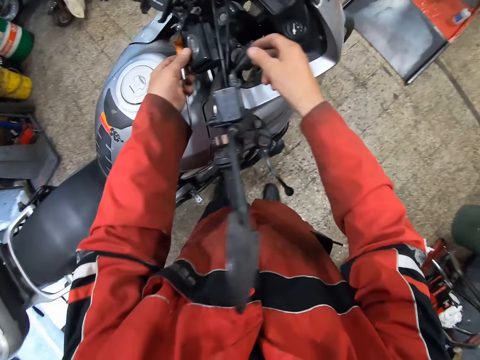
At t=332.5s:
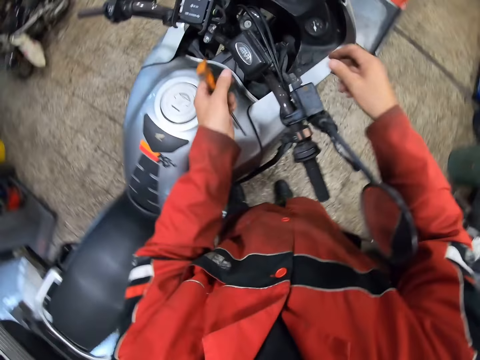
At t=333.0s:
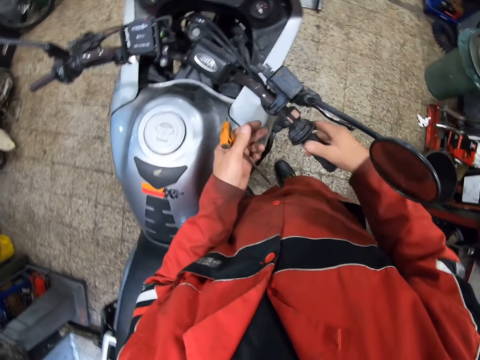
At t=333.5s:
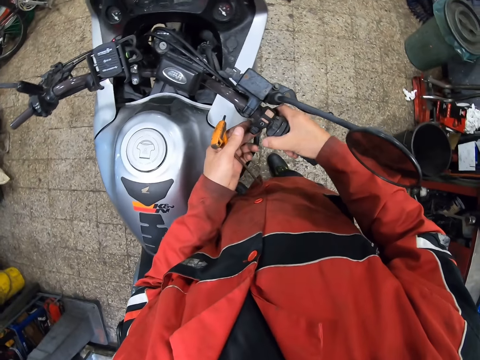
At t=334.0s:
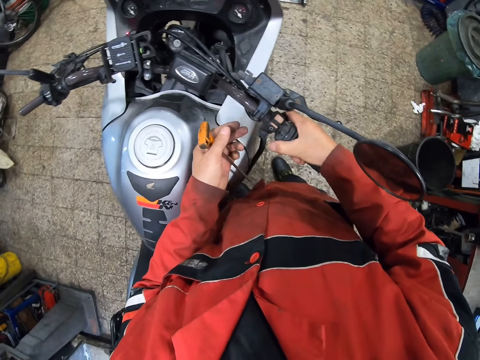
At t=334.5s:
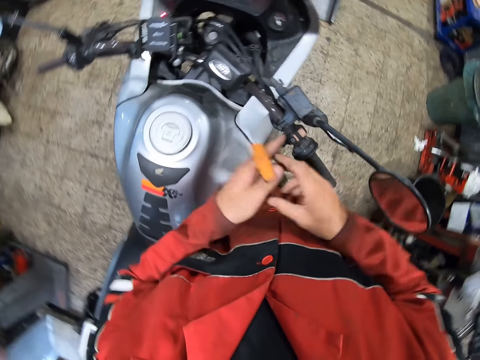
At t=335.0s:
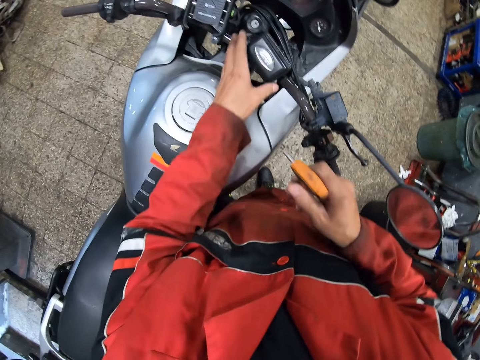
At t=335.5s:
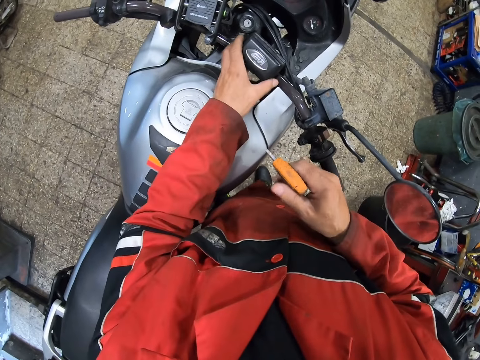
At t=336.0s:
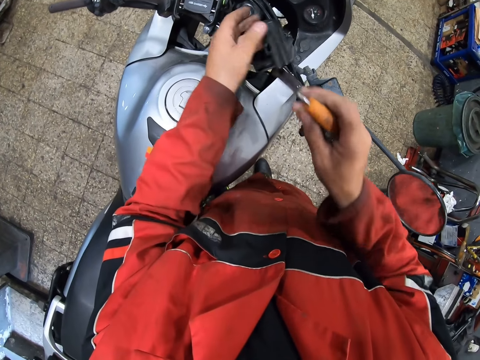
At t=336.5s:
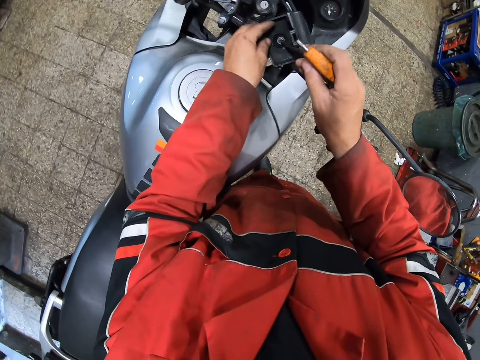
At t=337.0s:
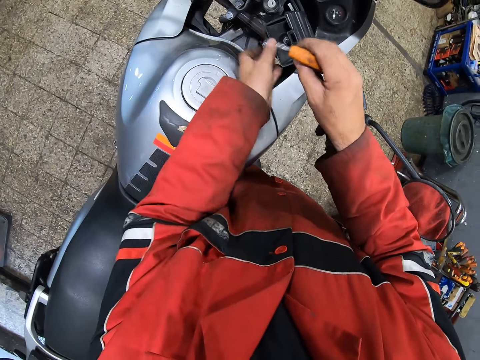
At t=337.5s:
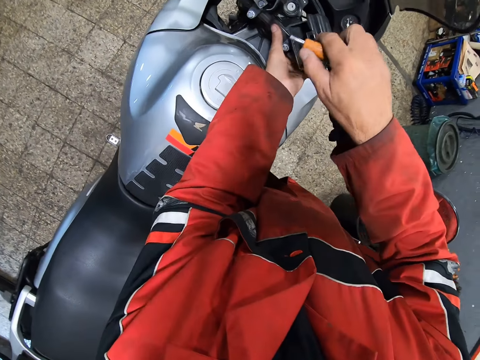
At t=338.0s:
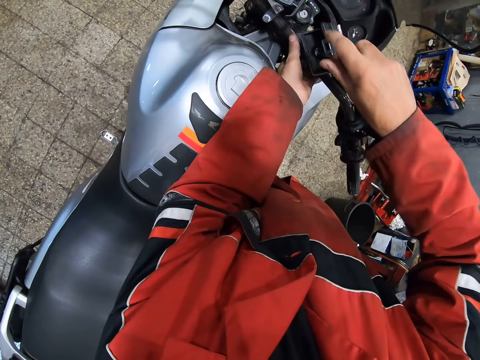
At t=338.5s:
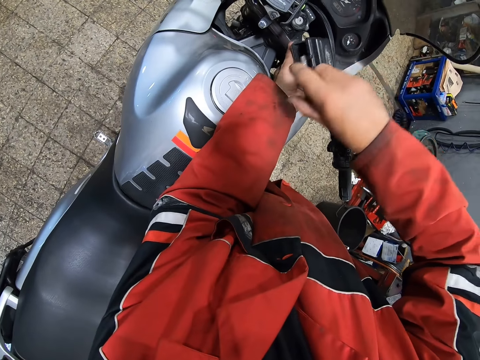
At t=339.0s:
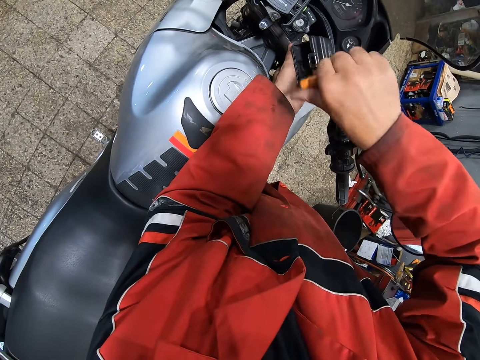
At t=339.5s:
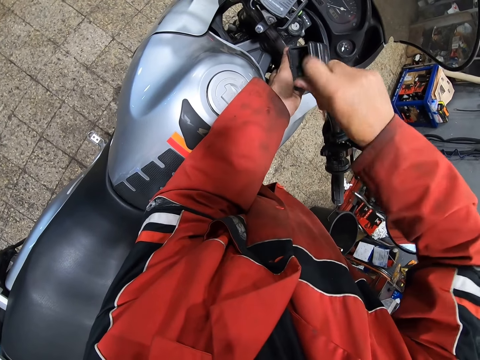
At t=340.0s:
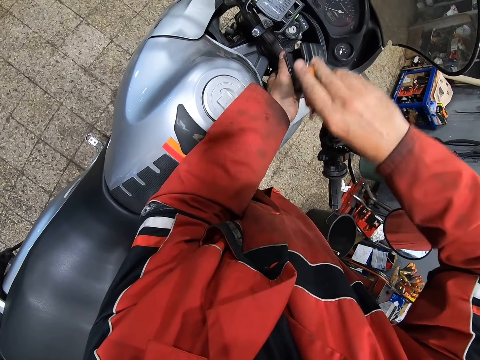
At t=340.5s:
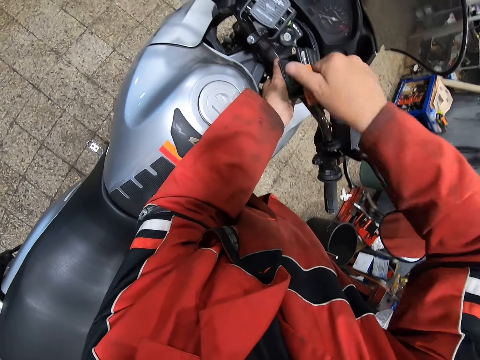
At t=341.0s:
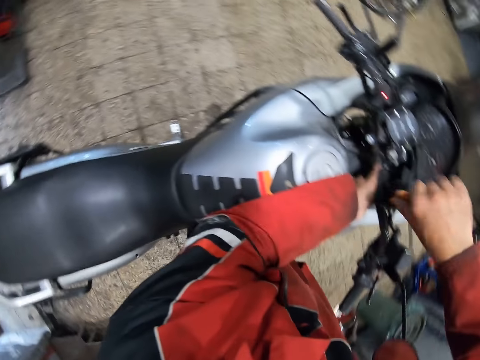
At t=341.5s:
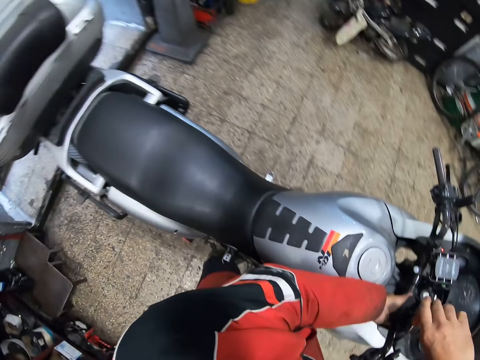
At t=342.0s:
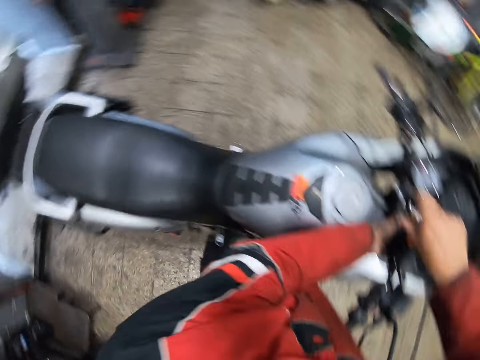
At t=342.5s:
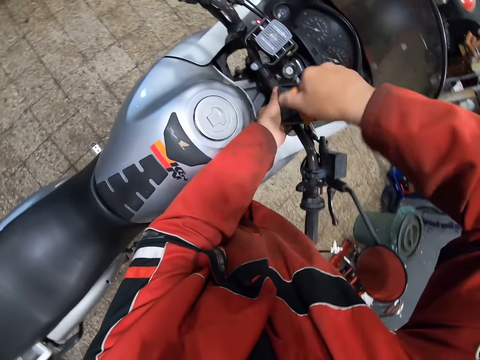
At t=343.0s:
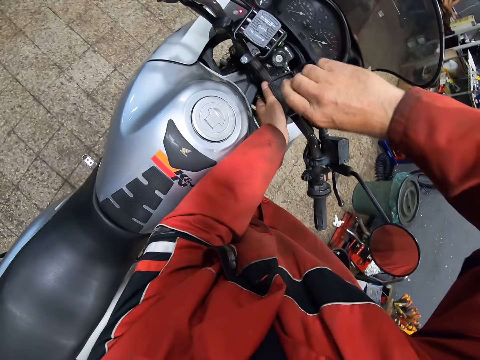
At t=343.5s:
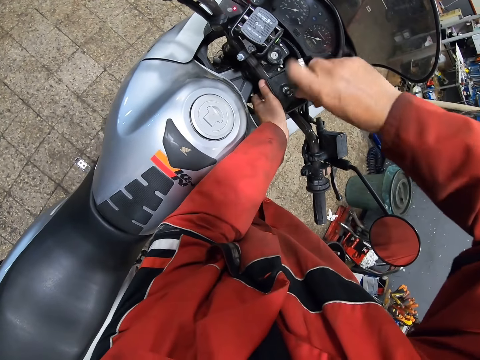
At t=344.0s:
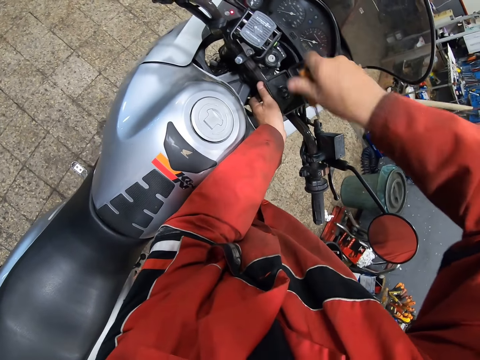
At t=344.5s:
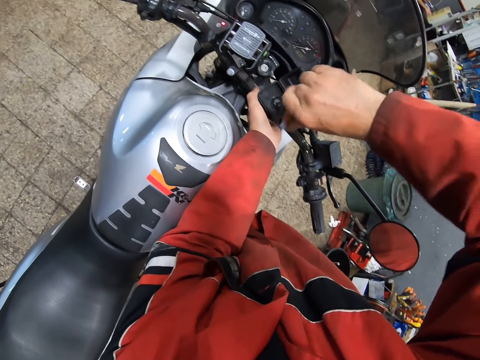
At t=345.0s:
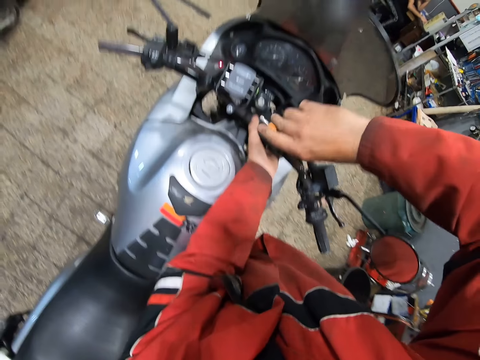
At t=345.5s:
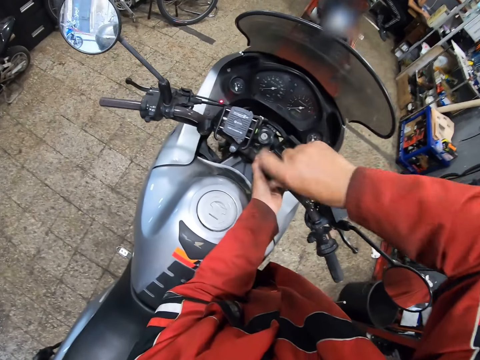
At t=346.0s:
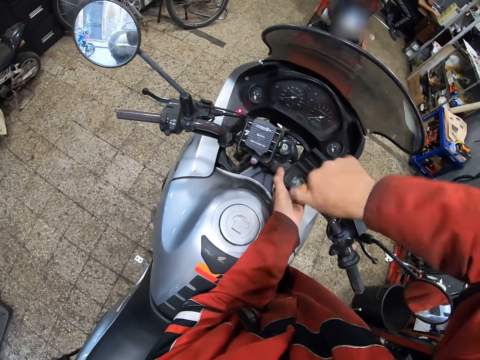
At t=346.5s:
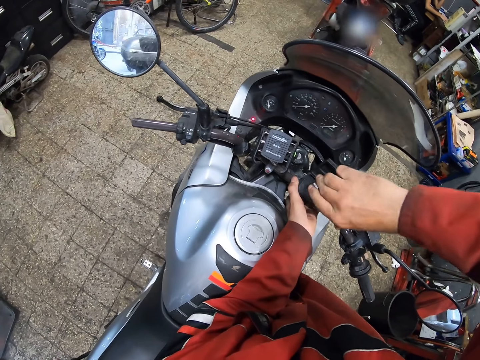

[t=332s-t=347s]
The camera wearer holds the case on the motorcycle handle with his left hand. He touches the handlebar. He holds the motorcycle handle with both hands. He passes the screwdriver from his left hand to his right hand. He holds the motorcycle case on the motorcycle handle with his left hand. He fixes the motorcycle. He screws the case on the motorcycle handle with his right hand. He looks around.

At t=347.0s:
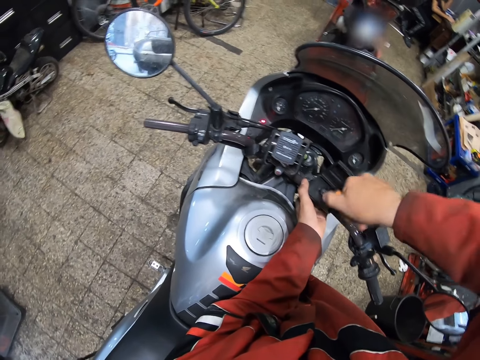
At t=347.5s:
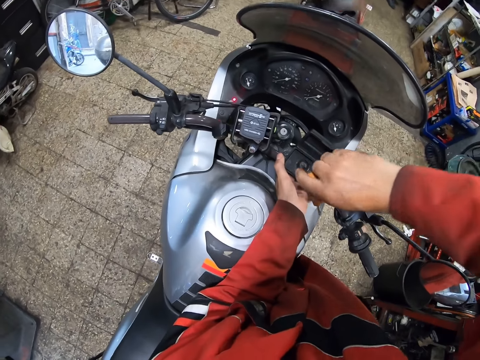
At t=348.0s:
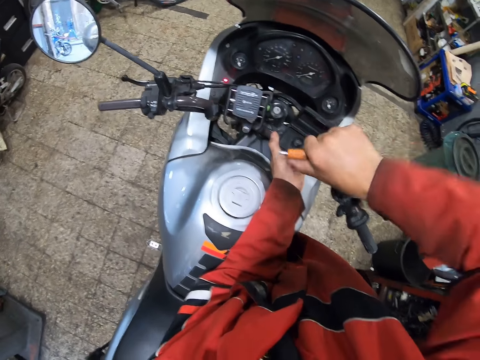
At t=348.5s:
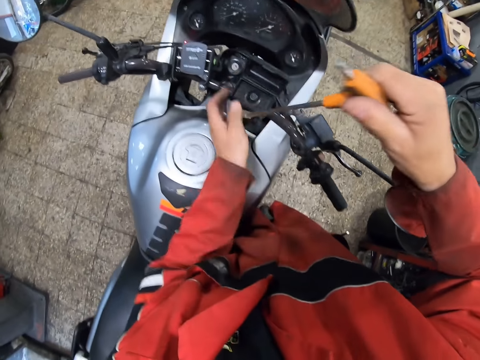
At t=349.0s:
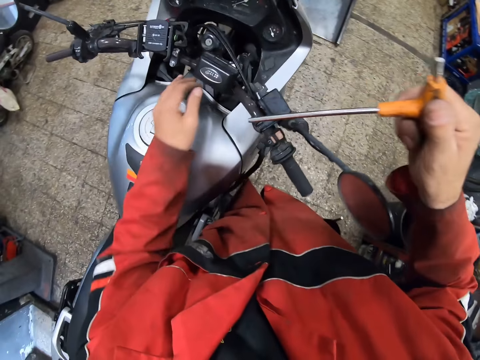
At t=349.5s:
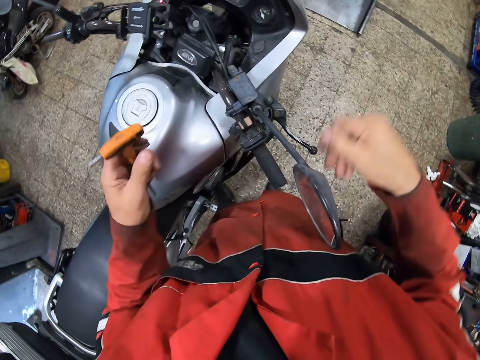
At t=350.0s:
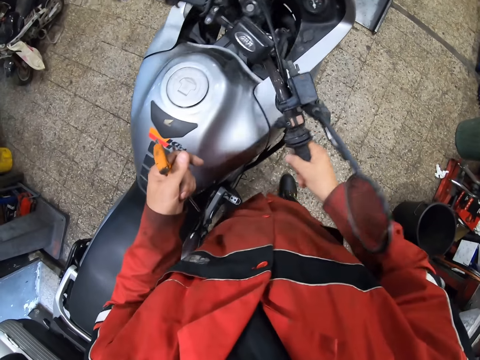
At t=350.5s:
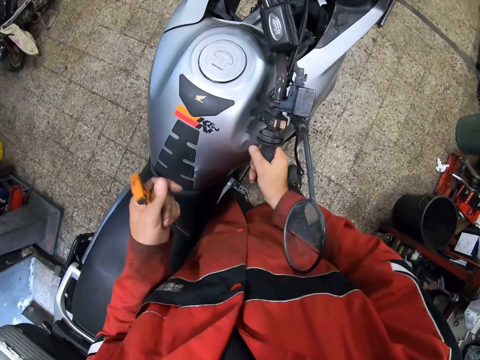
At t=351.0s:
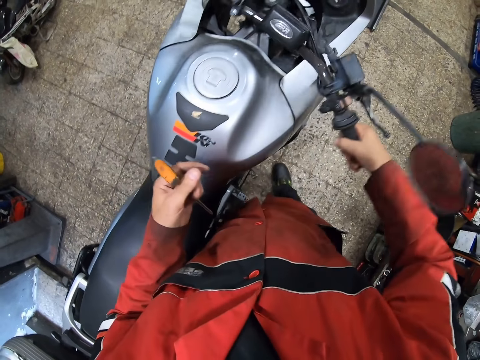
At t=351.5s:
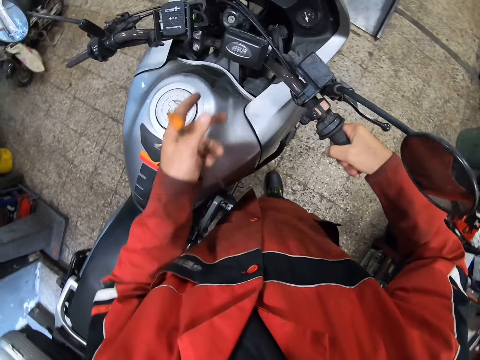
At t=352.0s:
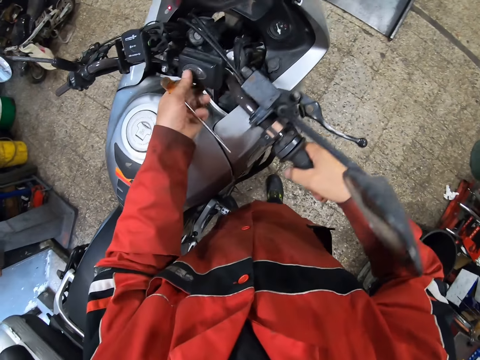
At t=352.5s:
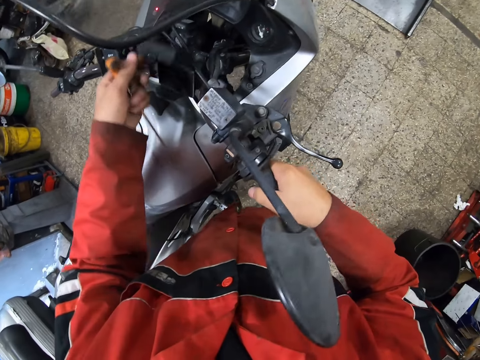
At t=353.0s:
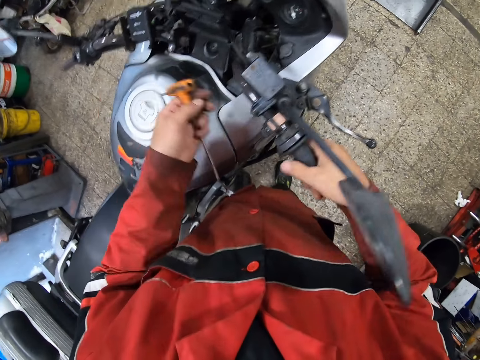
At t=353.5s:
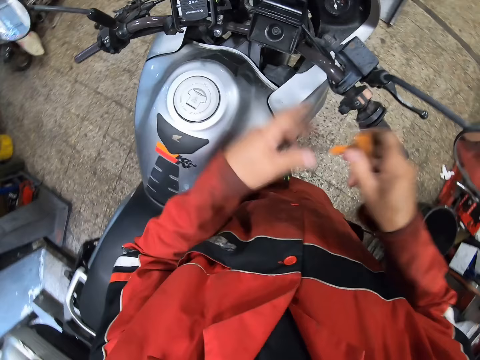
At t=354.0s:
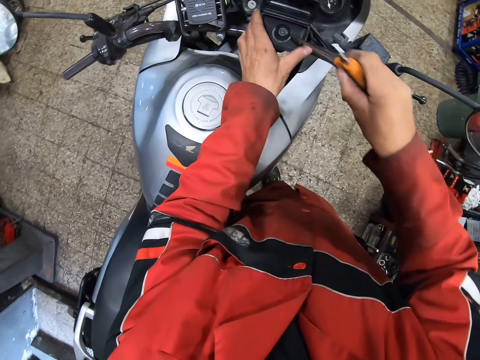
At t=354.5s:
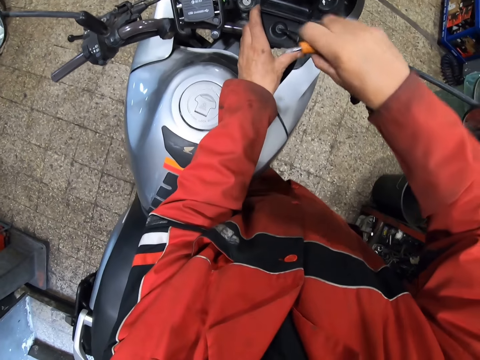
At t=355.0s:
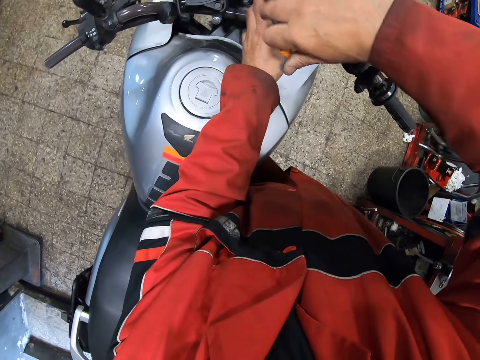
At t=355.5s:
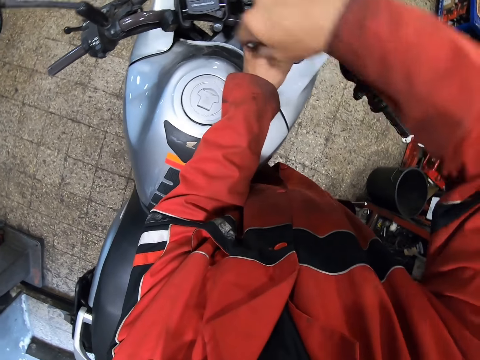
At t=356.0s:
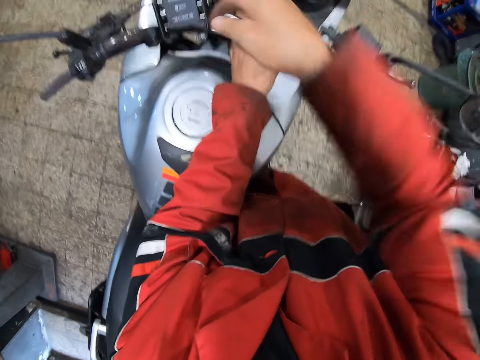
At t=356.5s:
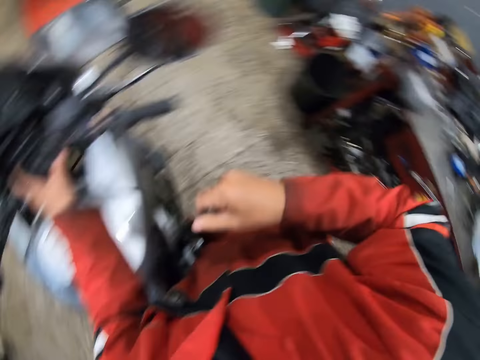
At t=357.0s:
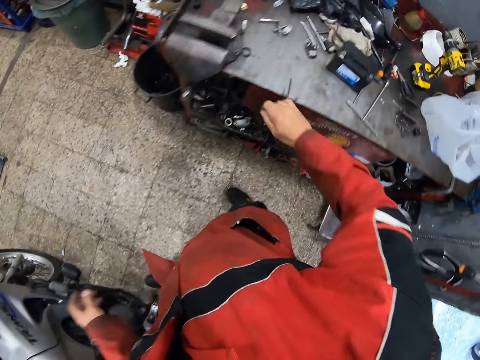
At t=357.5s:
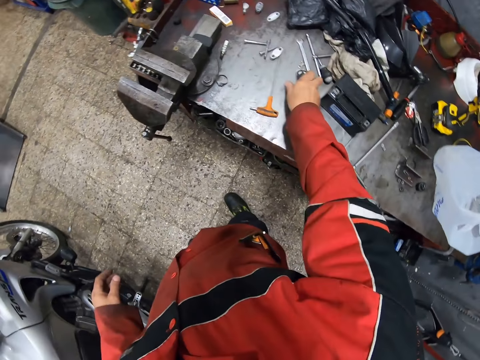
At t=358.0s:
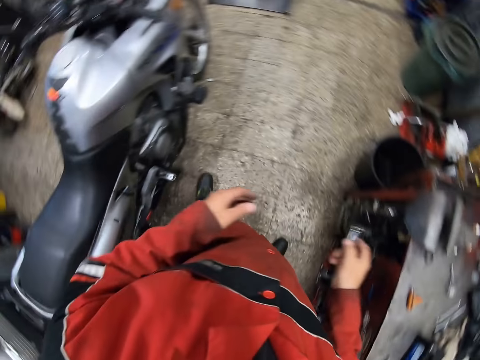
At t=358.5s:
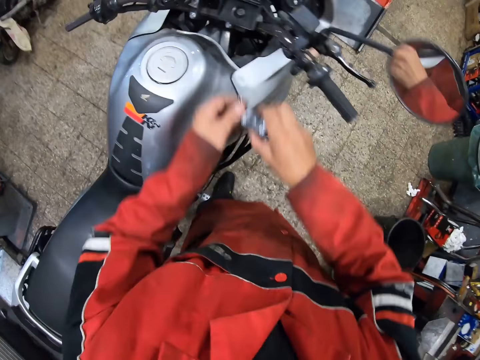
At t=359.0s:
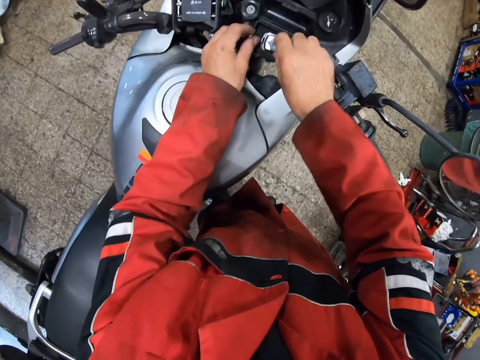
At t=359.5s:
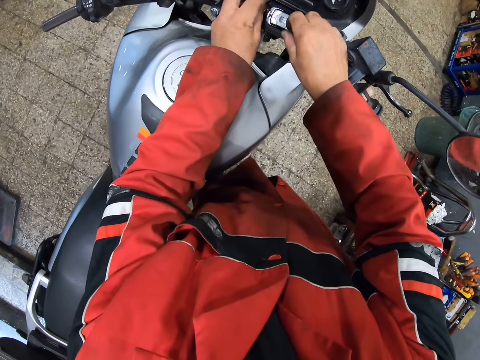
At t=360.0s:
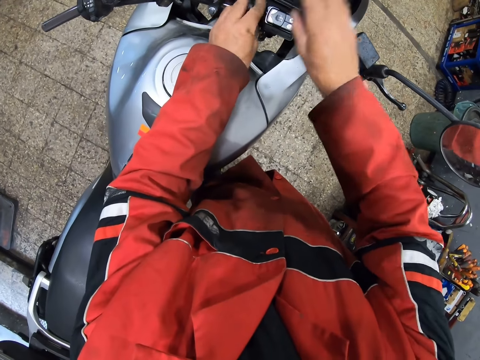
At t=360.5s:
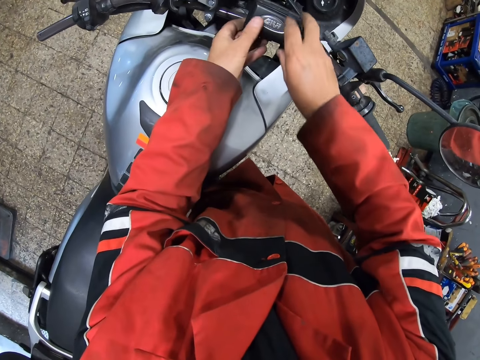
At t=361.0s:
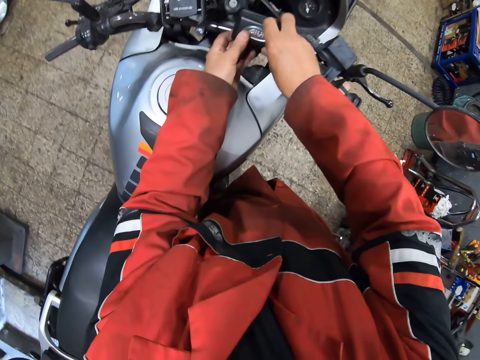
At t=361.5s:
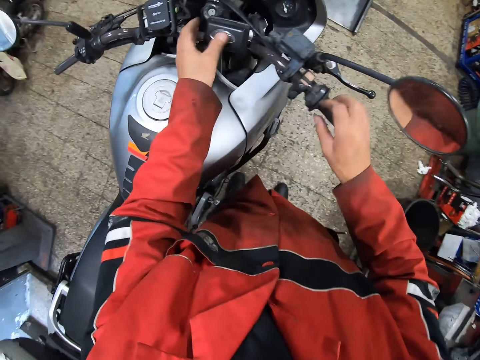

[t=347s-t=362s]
The camera wearer passes the screwdriver from his right hand to his left hand. He turns the motorcycle with the handle in his right hand. He opens the case on the motorcycle handle with his left hand. He passes the screwdriver from his left hand to his right hand. He holds the case on the motorcycle handle with his left hand. He screws the case on the motorcycle handle with the screwdriver in his right hand. He drops the screwdriver on the workbench with his right hand. He picks up a metal from the workbench with his right hand. He holds the metal with both hands. He places the metal on the case with both hands. He fixes the motorcycle. He encloses the case on the motorcycle handle with his right hand.
